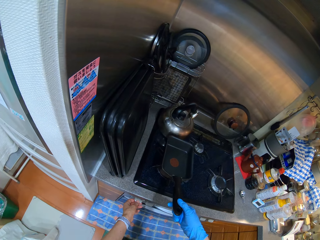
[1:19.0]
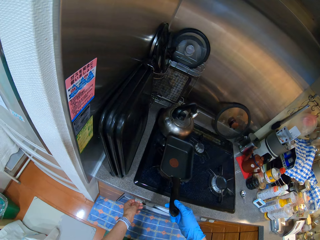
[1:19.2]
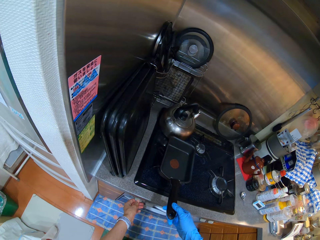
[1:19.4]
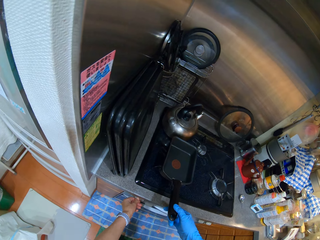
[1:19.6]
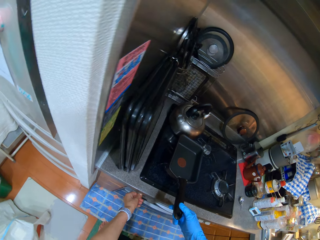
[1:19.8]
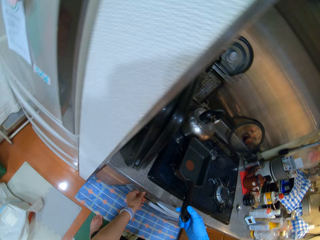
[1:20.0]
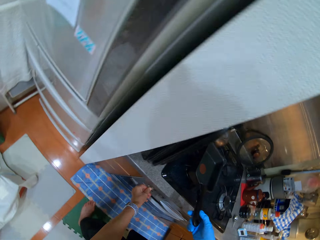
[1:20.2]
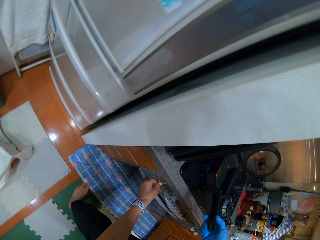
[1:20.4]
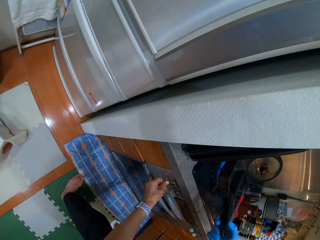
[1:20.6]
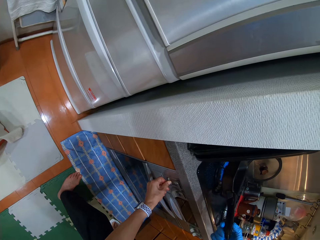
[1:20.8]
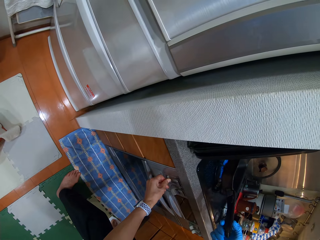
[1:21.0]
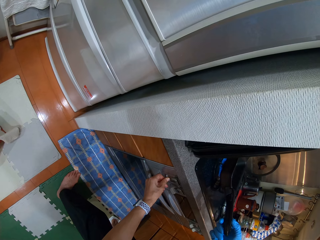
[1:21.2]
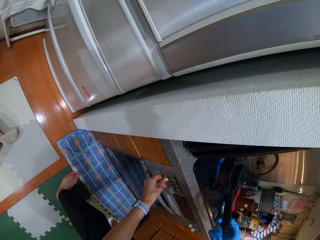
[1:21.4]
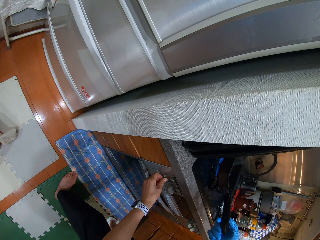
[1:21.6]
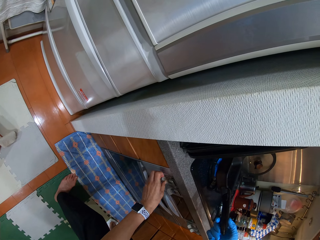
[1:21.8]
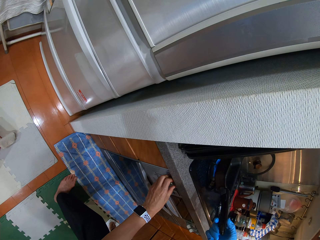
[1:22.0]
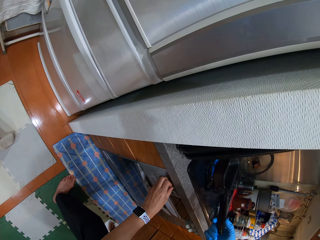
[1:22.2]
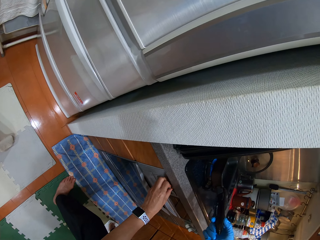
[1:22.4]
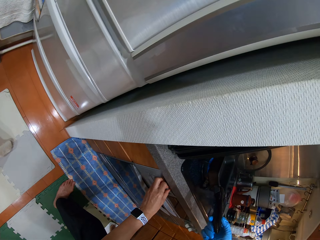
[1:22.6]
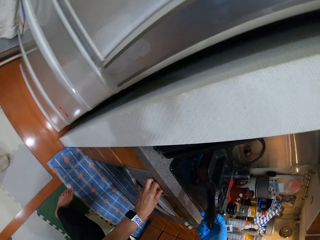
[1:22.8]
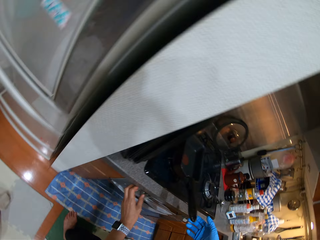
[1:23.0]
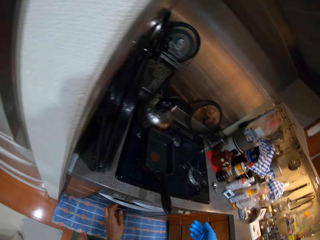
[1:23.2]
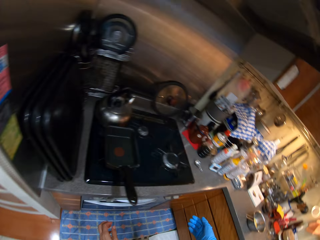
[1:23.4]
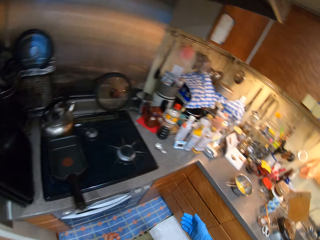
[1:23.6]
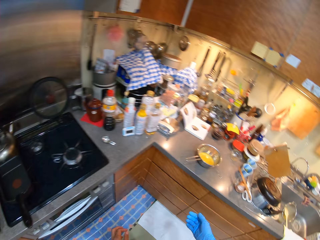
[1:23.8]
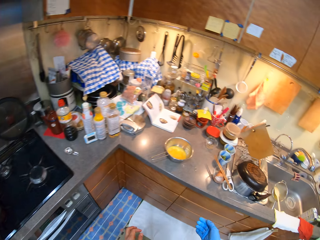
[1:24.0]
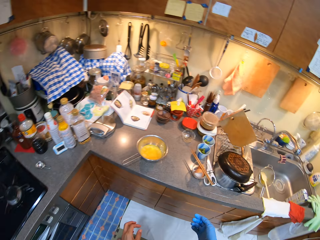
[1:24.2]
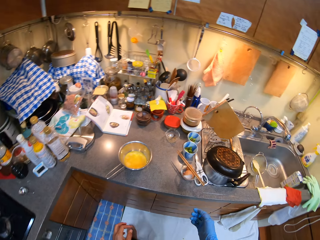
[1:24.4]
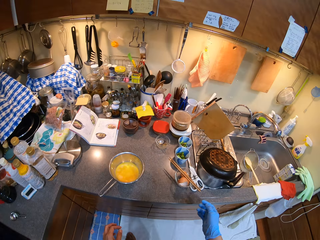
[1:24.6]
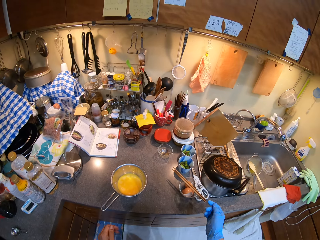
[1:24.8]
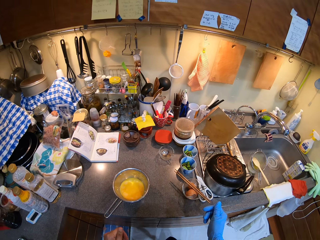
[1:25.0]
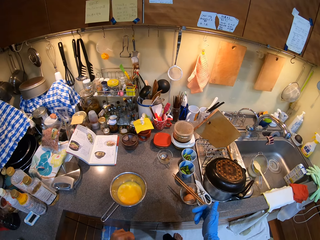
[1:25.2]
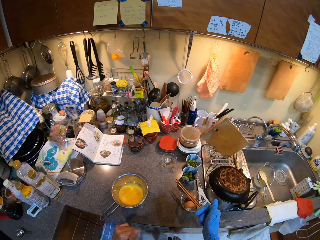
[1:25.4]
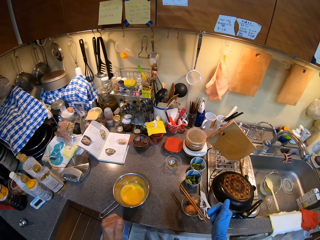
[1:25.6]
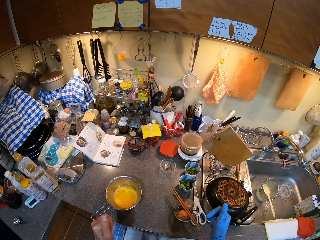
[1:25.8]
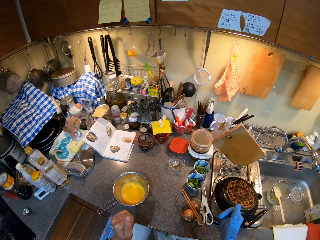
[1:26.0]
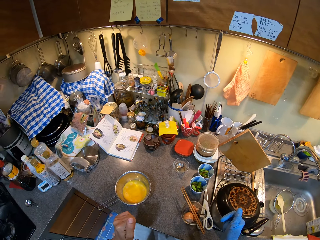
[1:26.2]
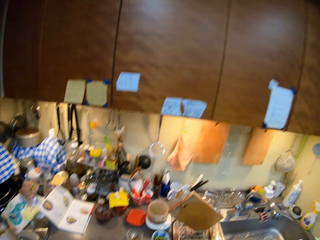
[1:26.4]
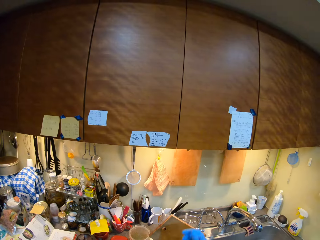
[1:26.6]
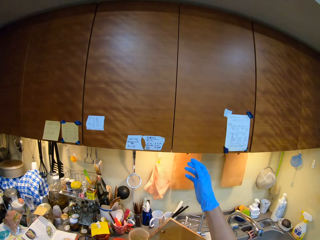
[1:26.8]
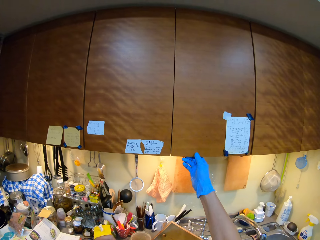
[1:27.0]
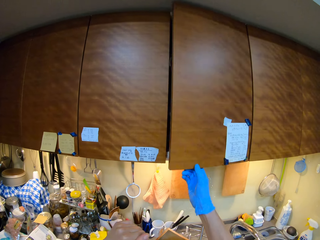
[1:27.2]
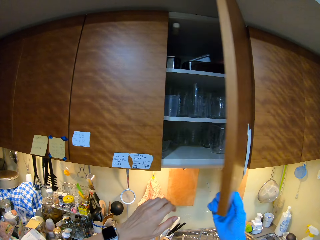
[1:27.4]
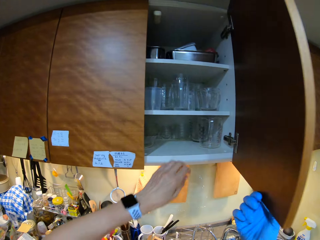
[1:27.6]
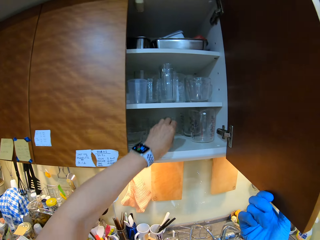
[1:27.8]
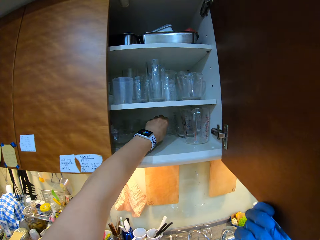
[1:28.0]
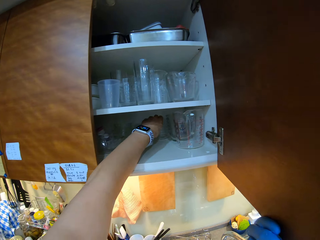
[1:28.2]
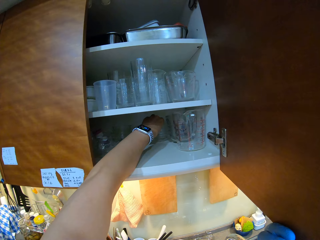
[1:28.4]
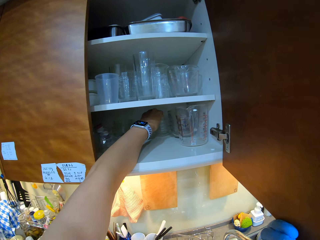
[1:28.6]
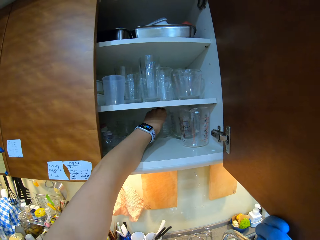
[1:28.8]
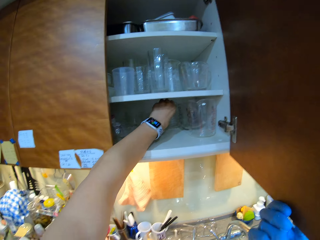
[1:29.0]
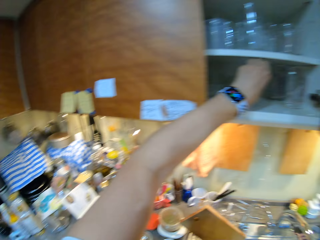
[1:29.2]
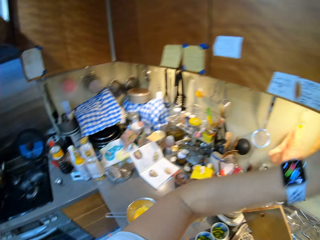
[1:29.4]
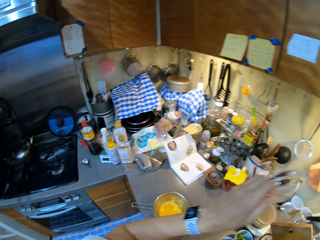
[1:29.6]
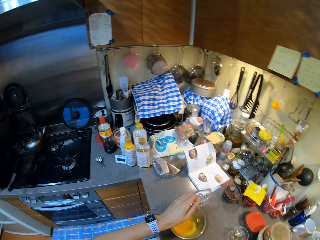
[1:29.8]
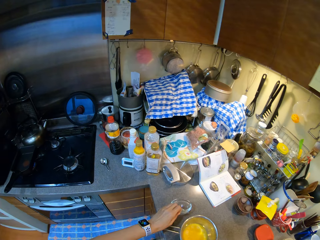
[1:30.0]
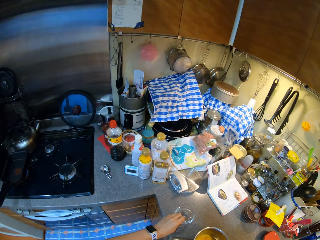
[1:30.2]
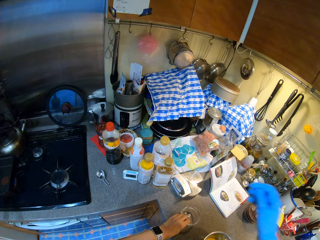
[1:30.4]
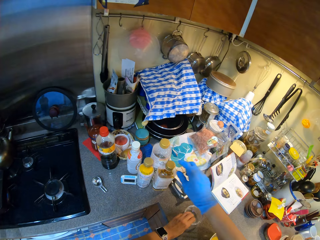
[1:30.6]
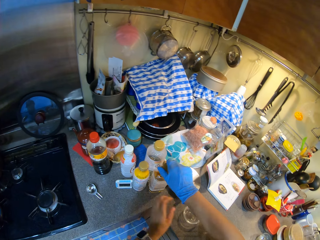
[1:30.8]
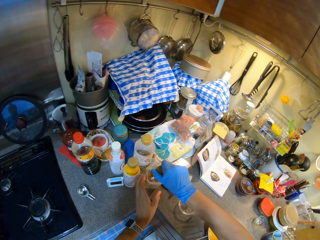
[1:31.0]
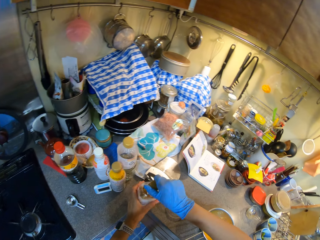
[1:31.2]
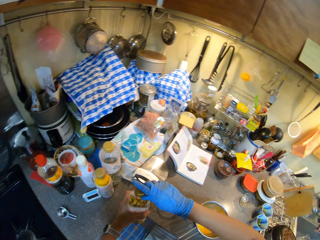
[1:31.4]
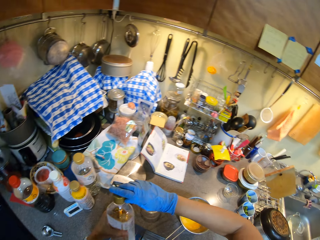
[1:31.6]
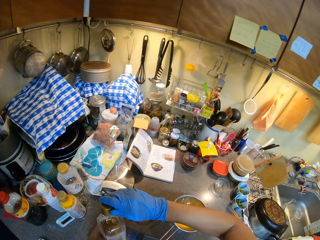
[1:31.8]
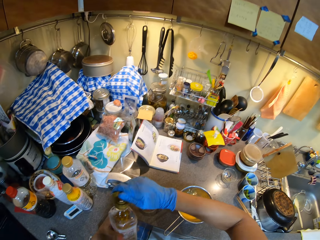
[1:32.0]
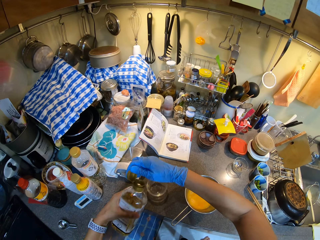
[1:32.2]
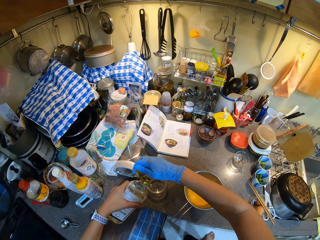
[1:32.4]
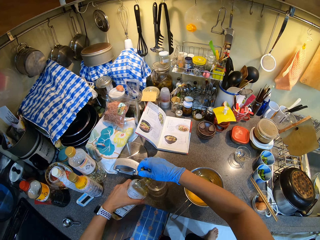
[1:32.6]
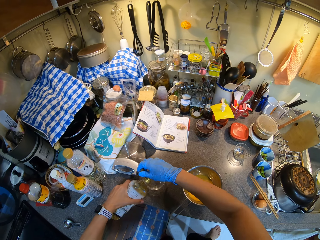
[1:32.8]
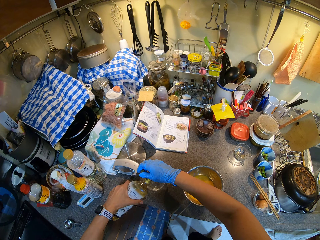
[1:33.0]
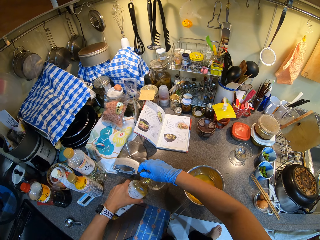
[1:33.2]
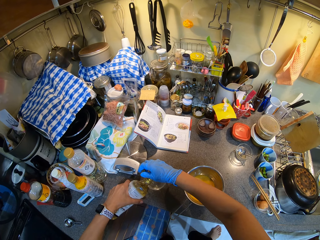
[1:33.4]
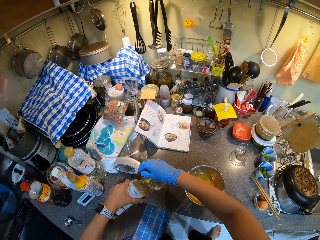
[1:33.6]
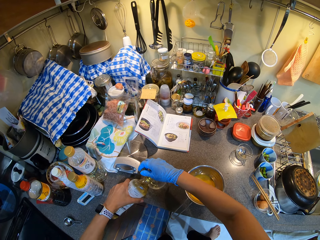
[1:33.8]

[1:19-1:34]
The camera wearer turns on the burner. They open the drawer or cabinet. They pick a bowl. They put the bowl on the counter. They pick a bottle. They open the bottle lid. They add something to the bowl.

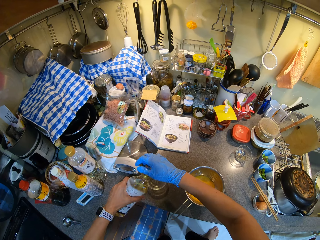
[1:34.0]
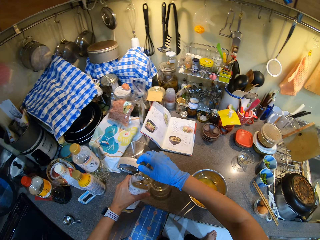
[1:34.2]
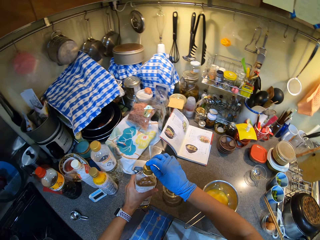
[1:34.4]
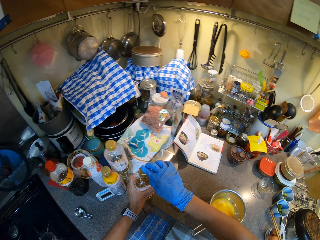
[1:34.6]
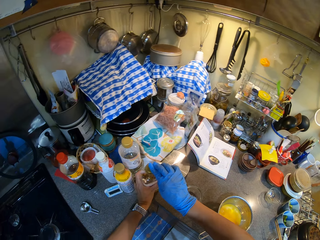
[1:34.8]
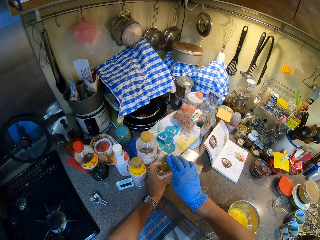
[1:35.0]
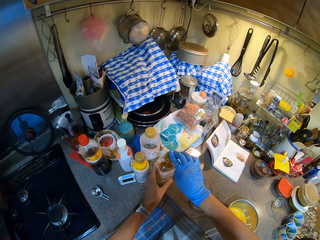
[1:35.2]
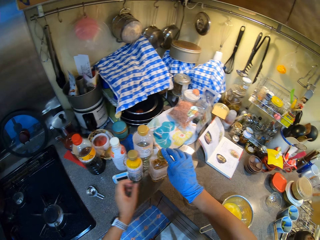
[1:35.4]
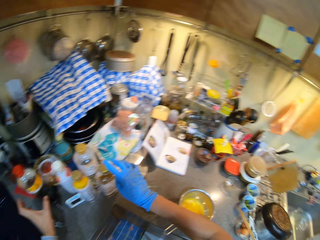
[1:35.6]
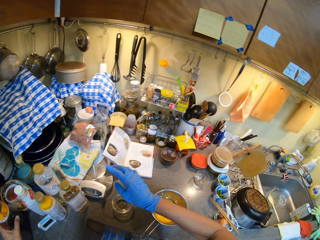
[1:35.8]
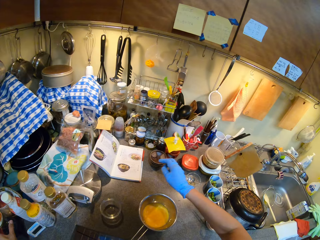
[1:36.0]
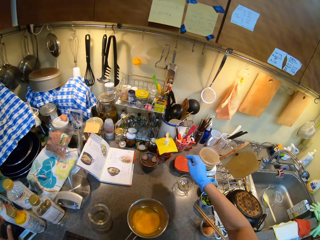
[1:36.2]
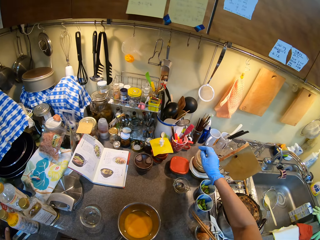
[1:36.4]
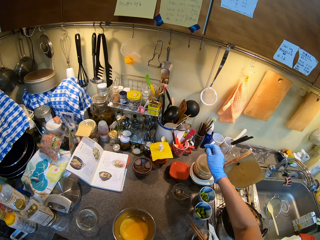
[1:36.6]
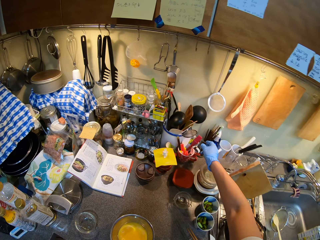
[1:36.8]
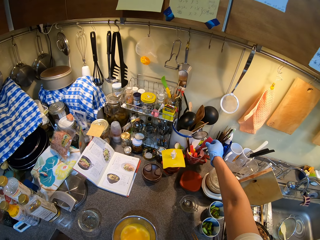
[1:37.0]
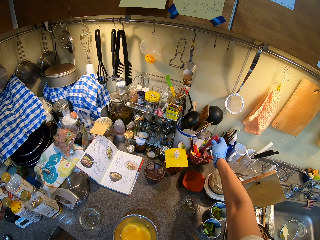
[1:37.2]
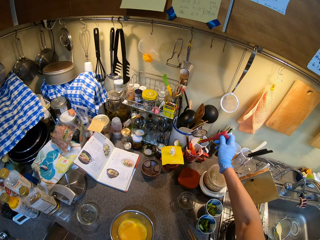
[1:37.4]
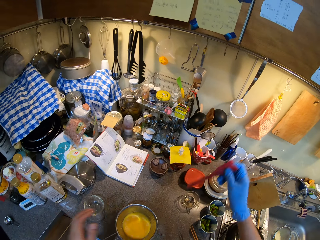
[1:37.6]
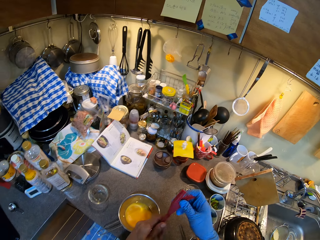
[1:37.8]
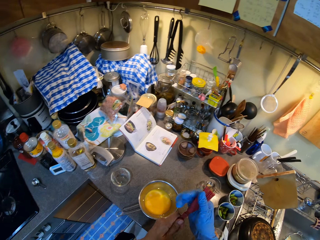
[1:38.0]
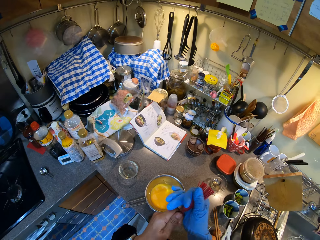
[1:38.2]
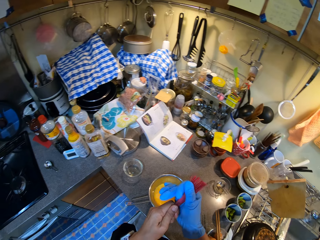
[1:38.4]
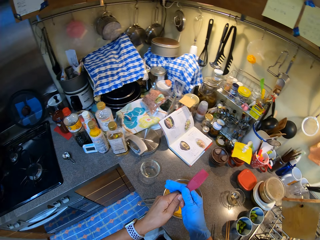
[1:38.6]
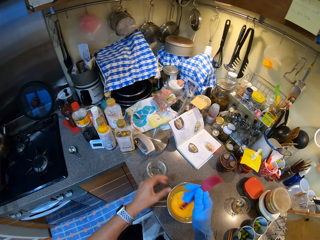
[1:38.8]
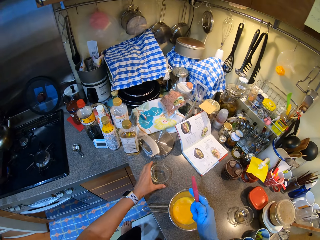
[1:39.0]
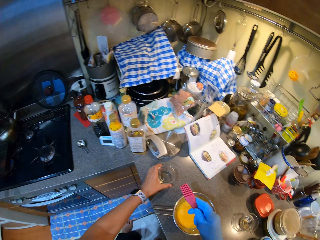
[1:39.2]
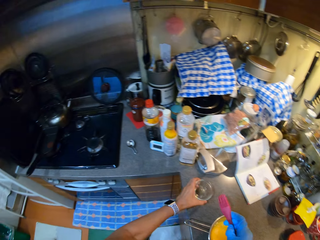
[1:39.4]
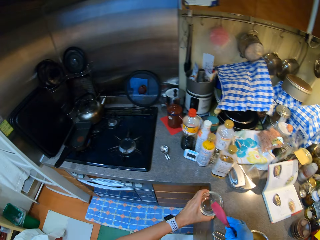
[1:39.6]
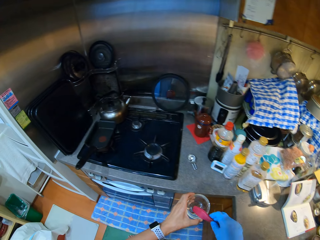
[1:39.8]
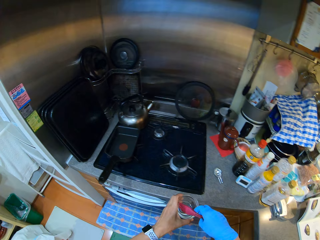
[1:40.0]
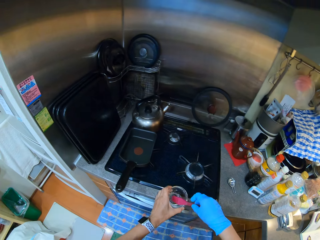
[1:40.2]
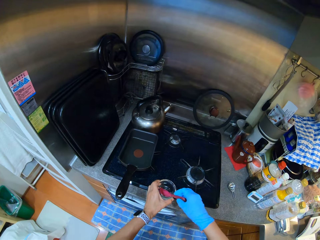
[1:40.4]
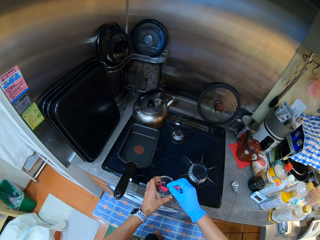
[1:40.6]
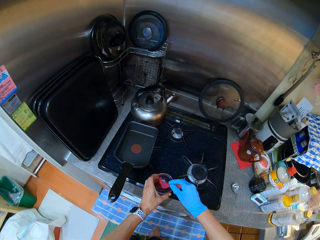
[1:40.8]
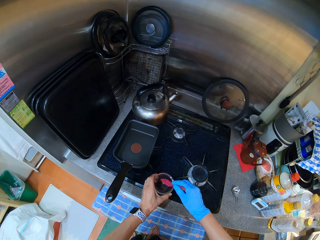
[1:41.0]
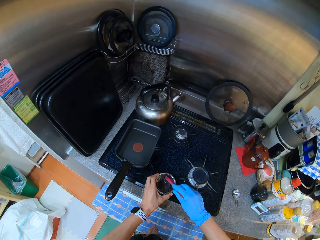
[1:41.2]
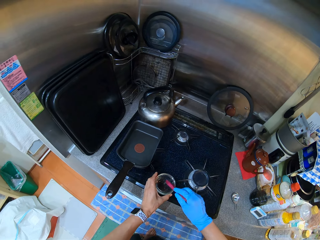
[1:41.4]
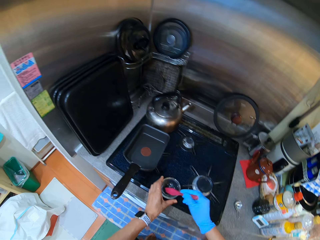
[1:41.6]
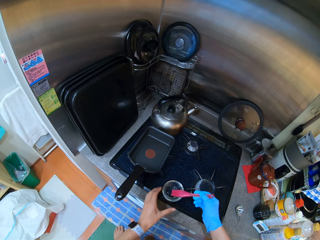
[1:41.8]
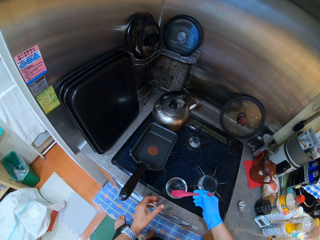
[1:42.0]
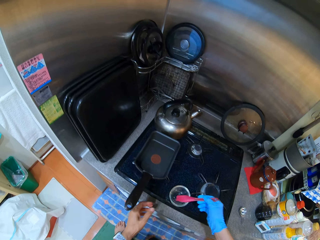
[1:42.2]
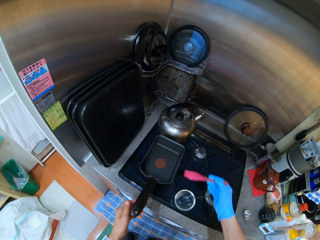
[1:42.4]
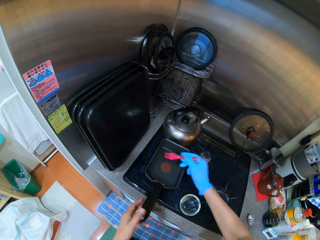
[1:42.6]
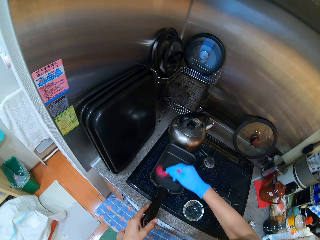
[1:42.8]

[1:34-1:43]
The camera wearer pours cooking oil in the bowl. They close the bottle lid. They pick an oil brush. They pick an oil bowl.
